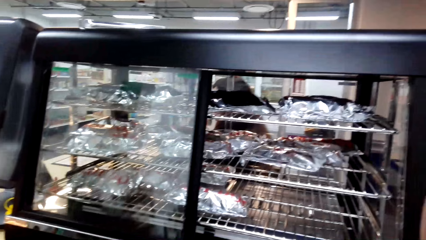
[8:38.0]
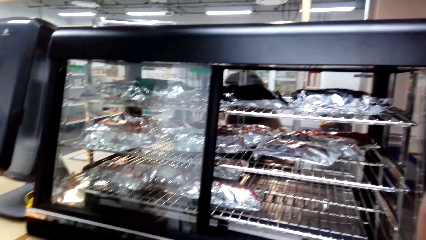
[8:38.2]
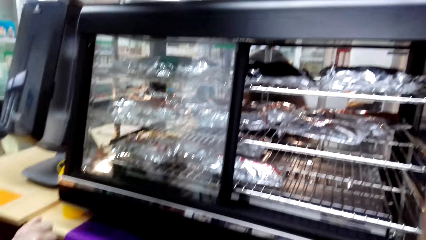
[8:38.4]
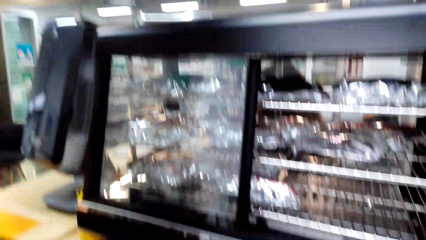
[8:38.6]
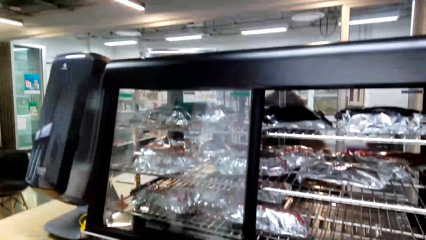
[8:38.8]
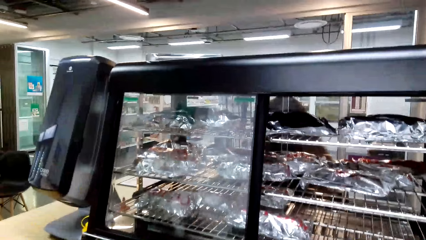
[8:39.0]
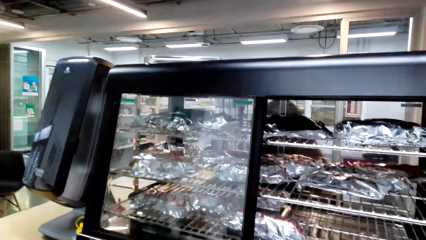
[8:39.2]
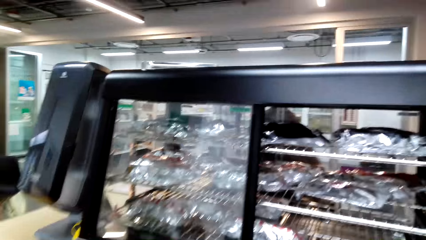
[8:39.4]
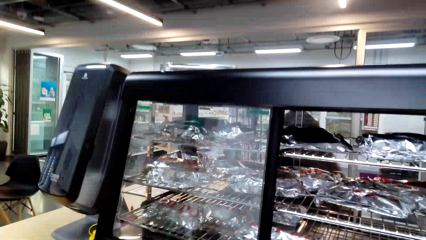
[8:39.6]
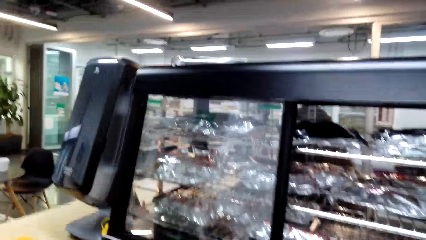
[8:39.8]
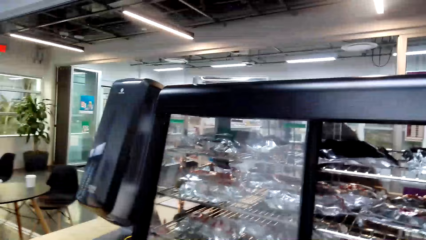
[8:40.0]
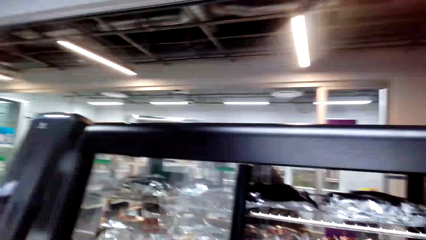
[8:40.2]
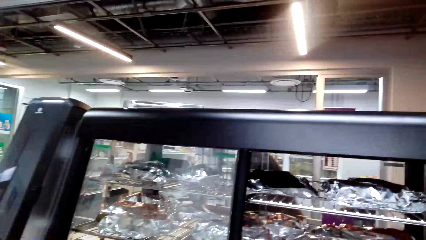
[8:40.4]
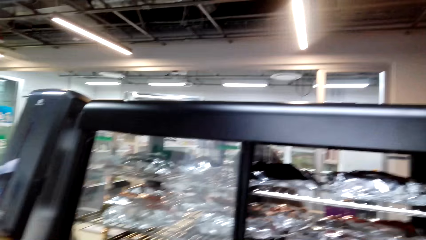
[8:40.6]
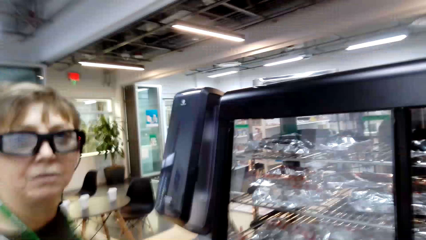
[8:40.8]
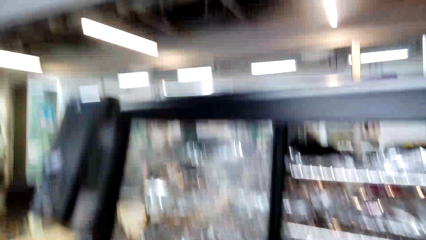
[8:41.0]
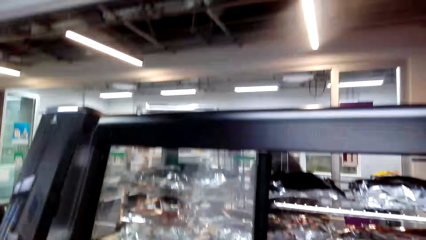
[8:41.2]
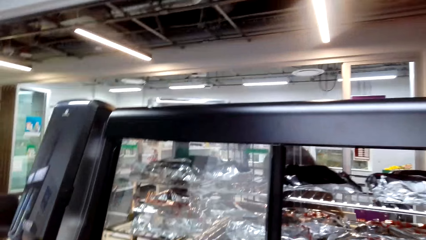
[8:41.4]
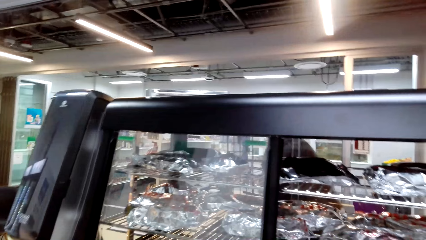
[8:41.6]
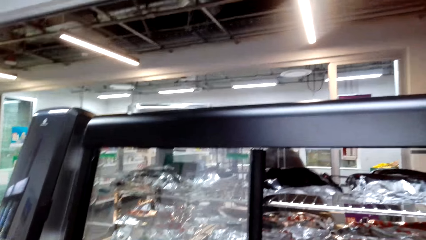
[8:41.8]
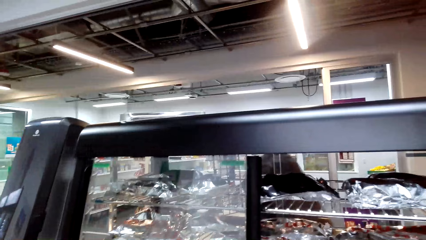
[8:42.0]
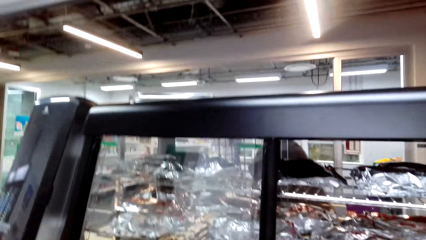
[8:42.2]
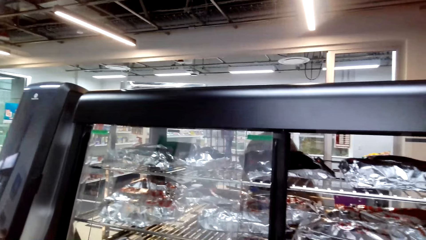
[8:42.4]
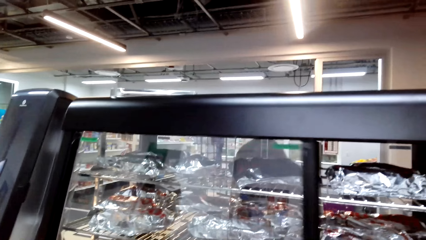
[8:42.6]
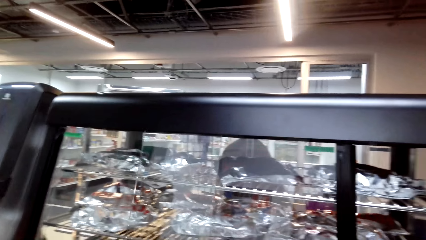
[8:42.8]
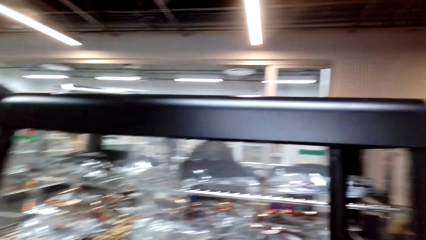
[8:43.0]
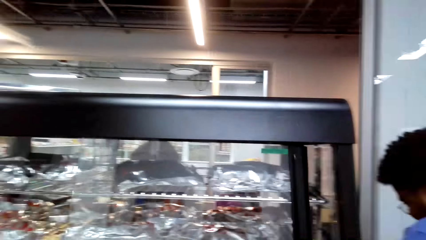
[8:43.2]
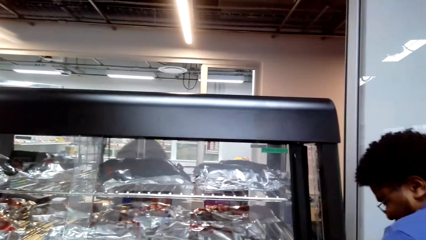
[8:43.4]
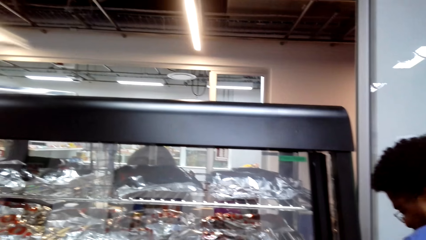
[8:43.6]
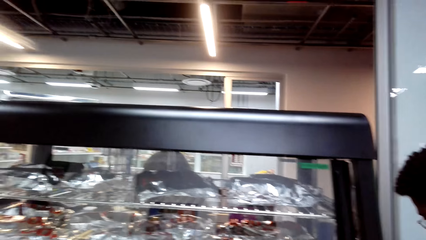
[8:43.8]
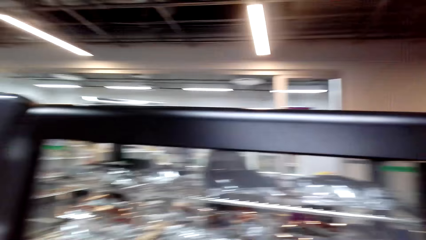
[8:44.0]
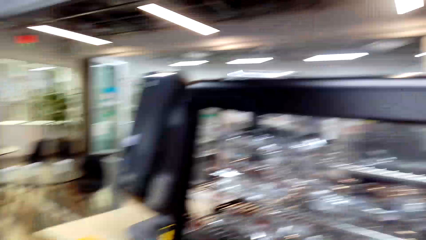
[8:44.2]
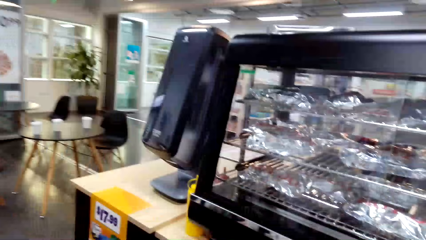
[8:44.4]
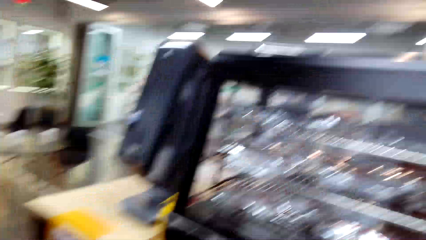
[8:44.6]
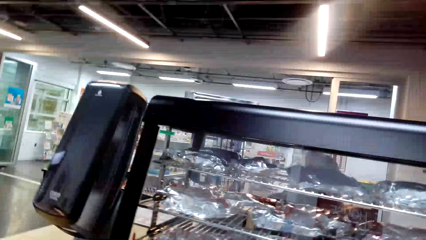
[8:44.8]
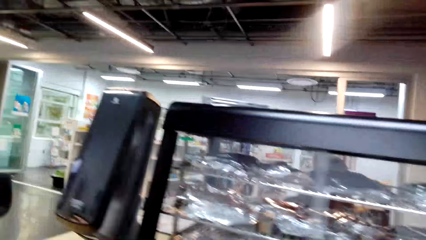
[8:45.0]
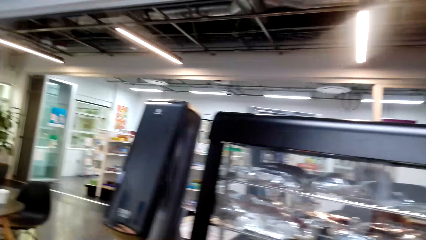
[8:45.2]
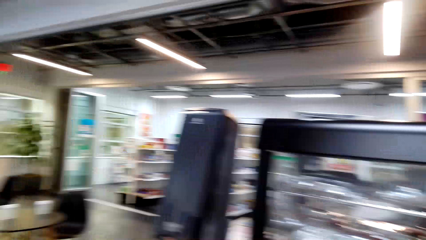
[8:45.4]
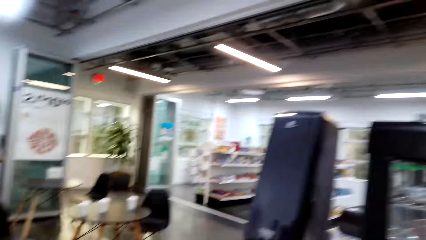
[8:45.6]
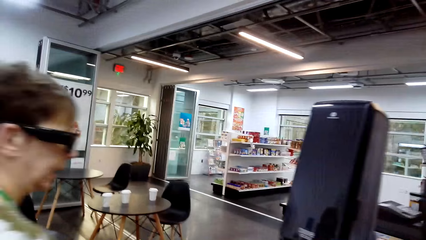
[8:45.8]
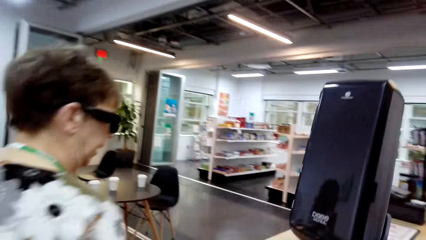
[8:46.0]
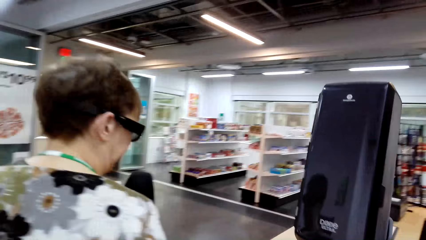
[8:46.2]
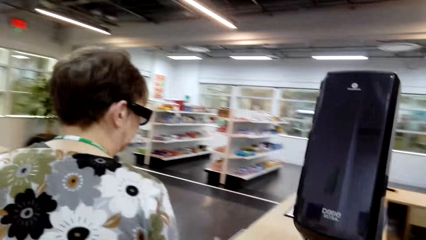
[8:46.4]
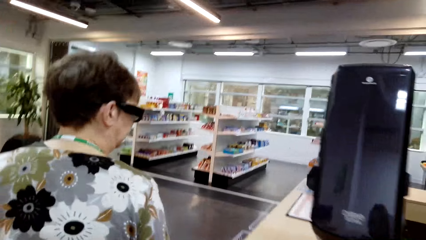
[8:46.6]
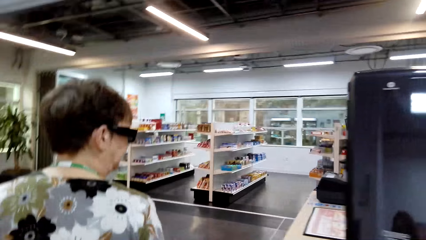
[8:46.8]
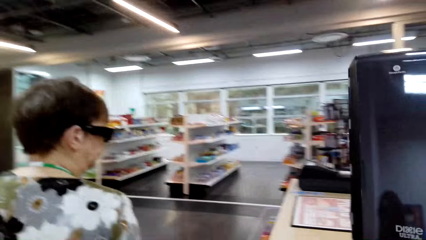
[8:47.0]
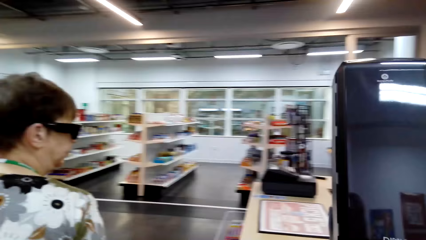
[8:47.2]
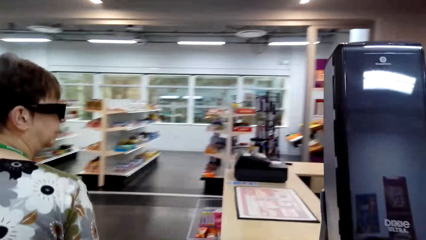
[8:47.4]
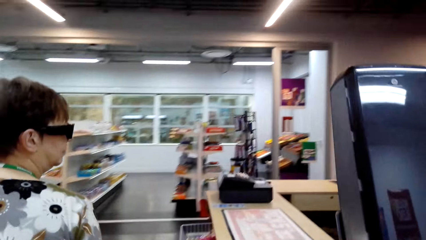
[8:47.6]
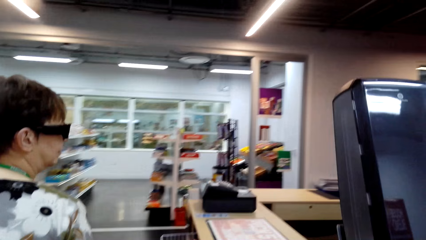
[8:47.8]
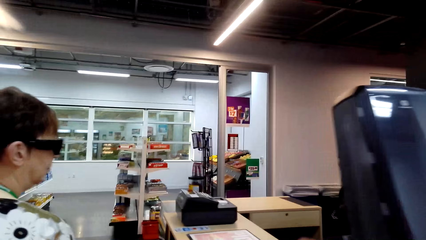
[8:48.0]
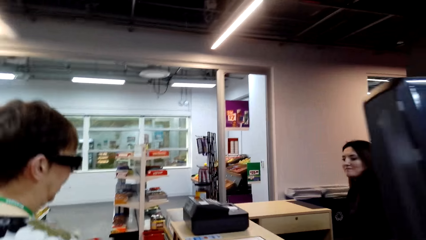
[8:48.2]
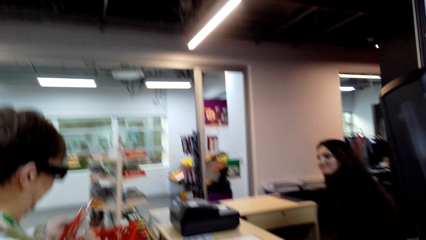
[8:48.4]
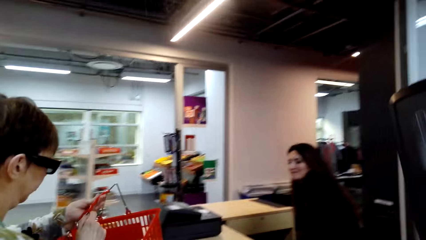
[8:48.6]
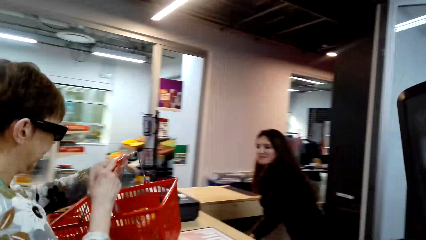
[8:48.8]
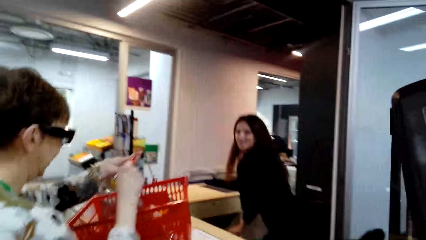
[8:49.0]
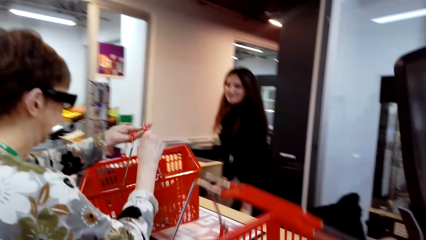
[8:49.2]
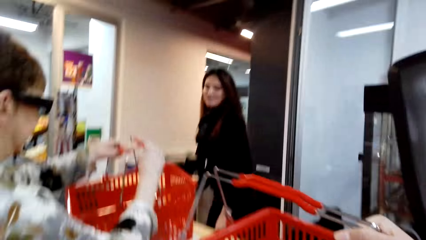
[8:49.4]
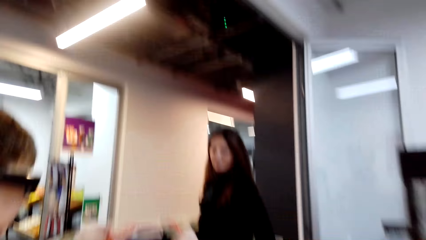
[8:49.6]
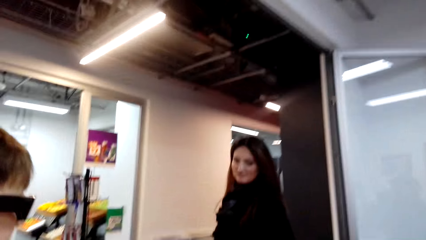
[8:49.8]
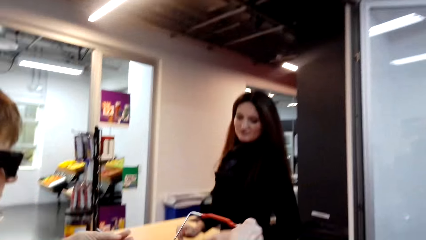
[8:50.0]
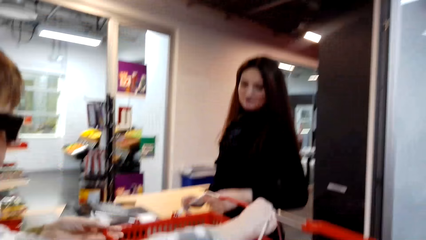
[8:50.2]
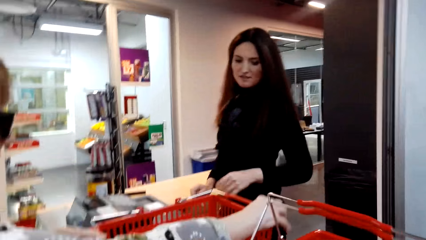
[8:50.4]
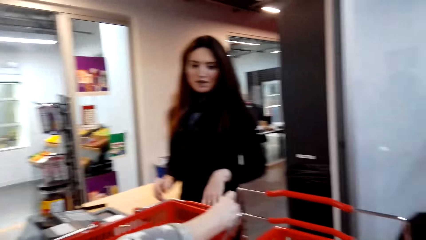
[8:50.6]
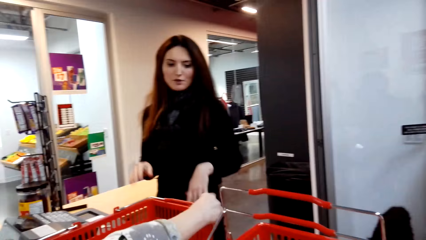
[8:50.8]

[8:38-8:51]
The camera wearer looks around. They close the showcase. They look around. A woman walks around. The woman drops the basket. The camera wearer drops the bucket.

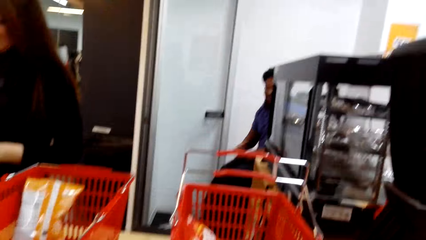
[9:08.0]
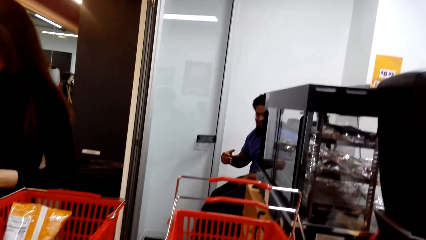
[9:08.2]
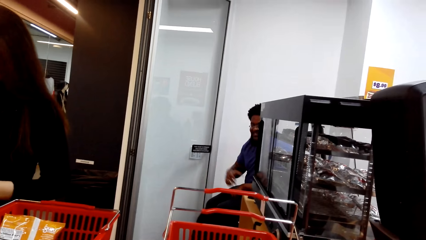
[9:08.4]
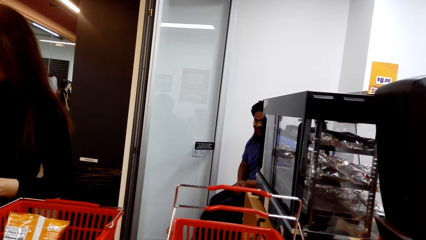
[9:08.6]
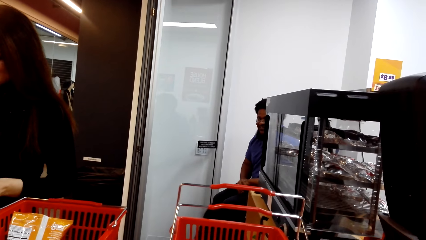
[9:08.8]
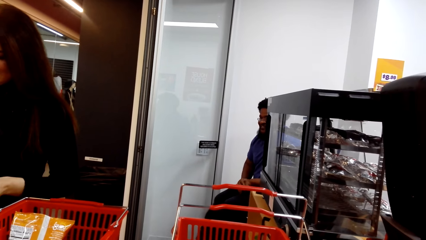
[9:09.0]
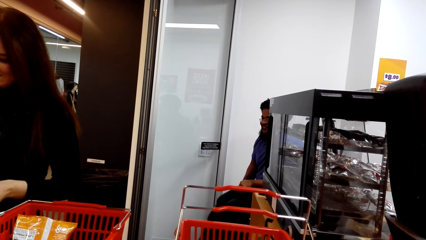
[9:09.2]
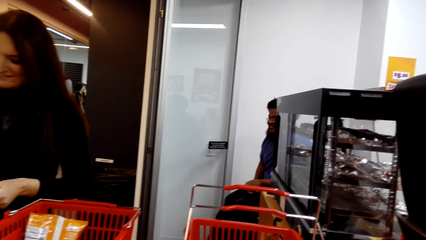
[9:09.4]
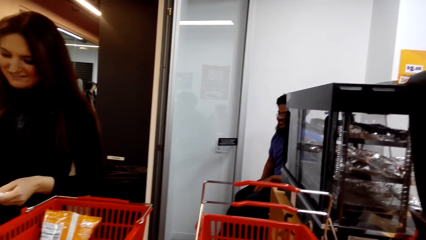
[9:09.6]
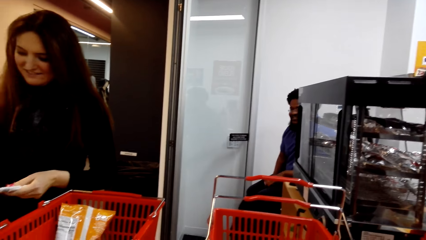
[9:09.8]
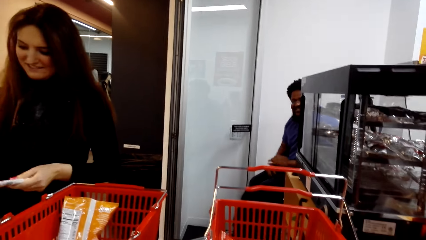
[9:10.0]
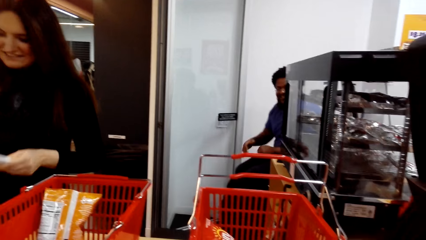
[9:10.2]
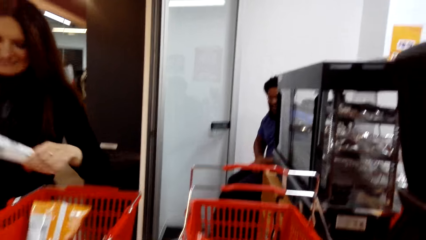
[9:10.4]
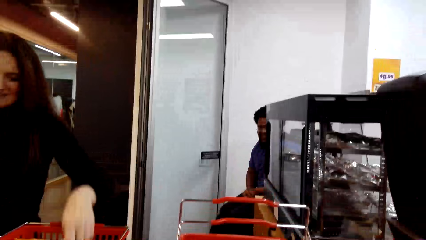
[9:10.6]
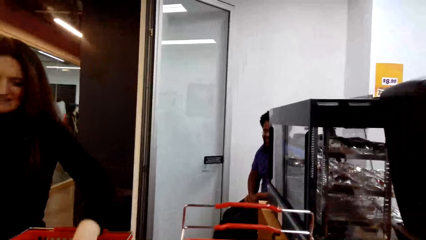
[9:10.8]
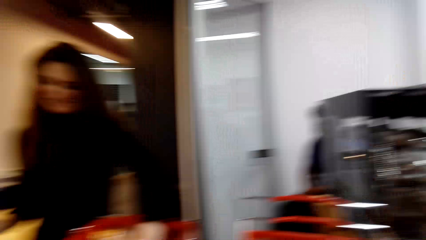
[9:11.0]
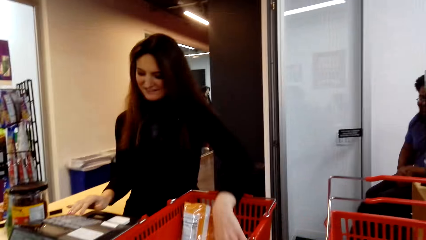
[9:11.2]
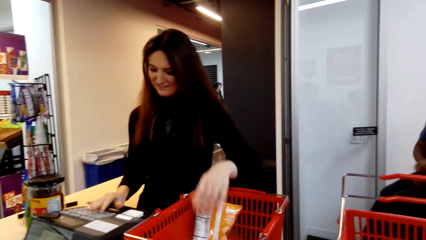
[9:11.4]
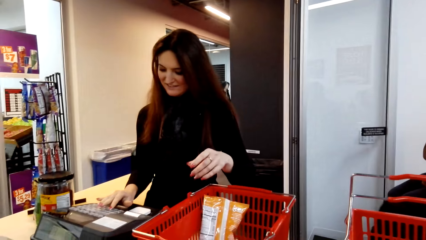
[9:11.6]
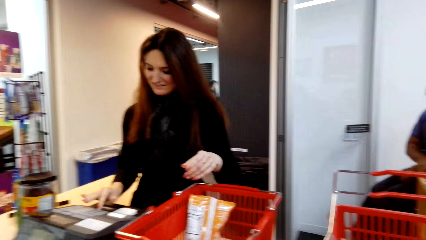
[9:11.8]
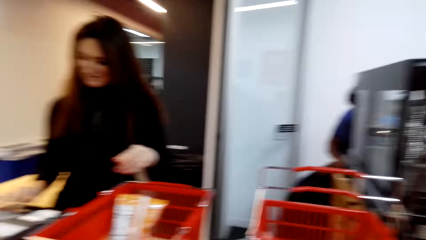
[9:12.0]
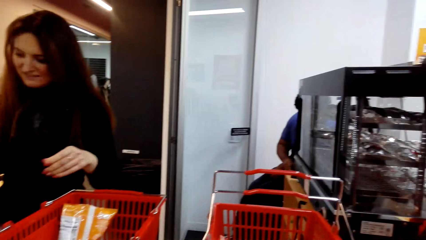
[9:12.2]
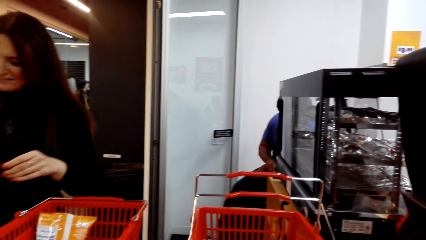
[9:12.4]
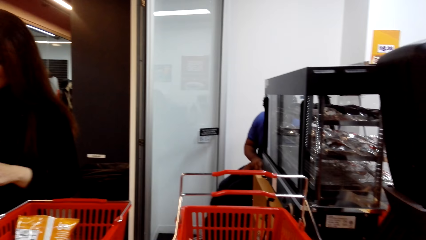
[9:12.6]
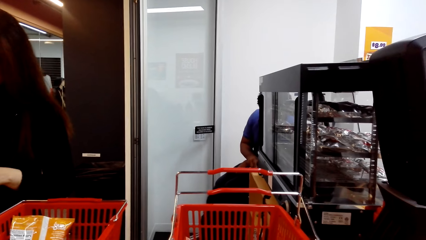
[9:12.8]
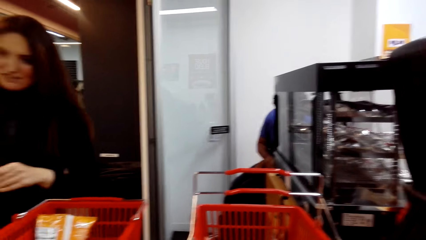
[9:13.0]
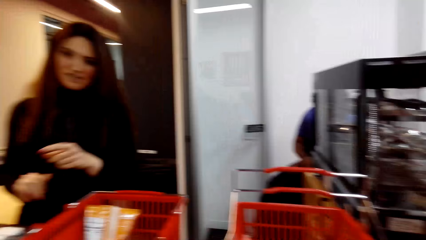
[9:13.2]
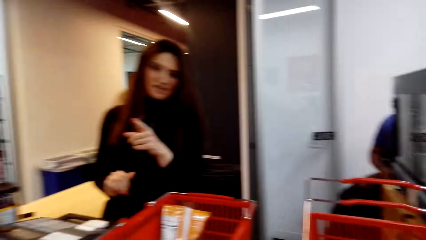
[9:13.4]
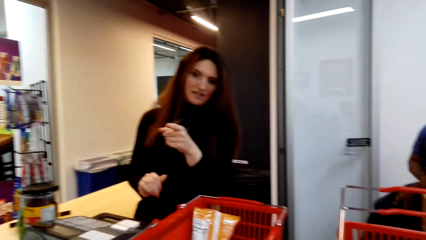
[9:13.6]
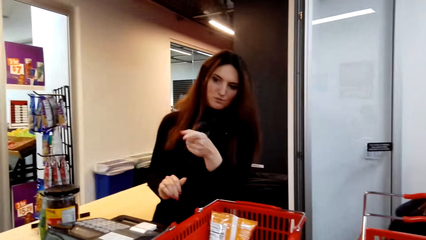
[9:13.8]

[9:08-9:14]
A man moves the hands. A woman bills the goods. The woman drops the goods. The woman bills the total.
